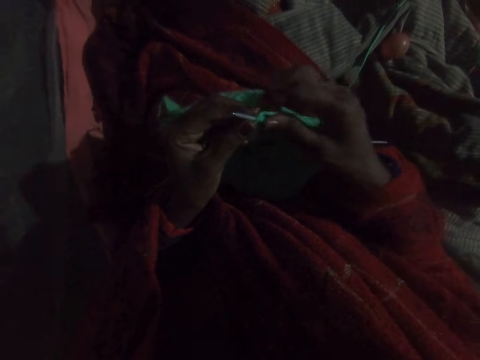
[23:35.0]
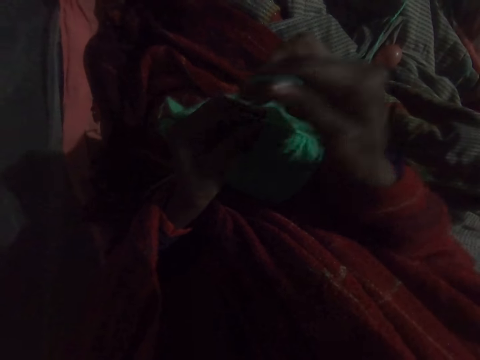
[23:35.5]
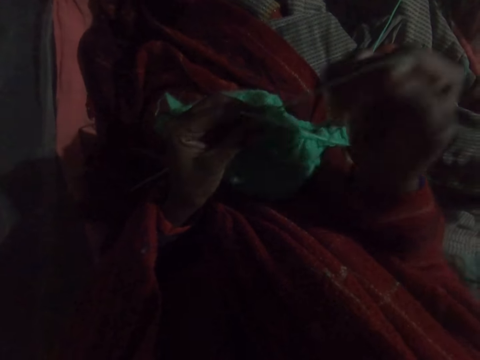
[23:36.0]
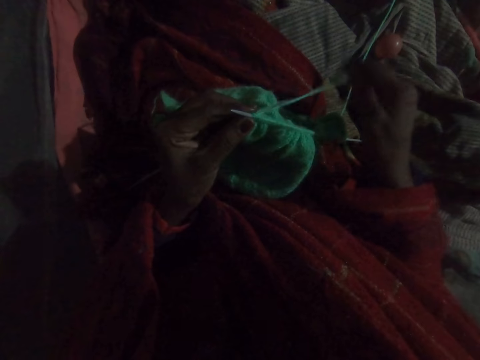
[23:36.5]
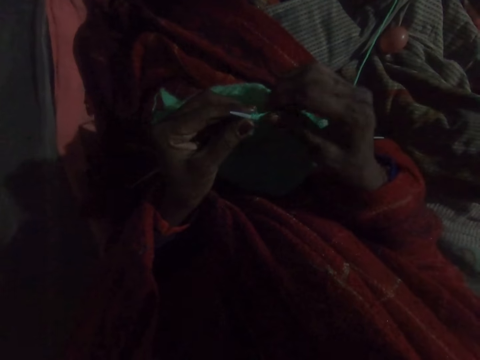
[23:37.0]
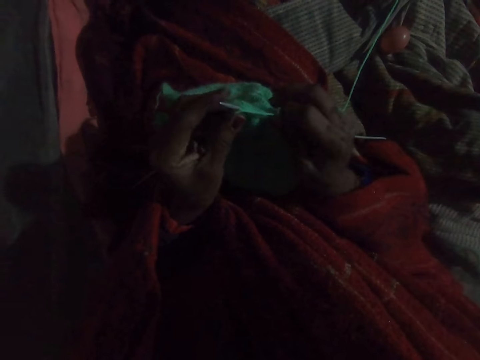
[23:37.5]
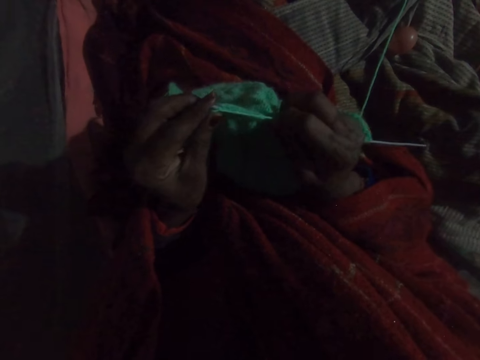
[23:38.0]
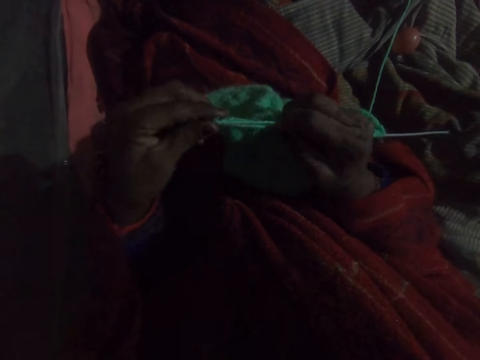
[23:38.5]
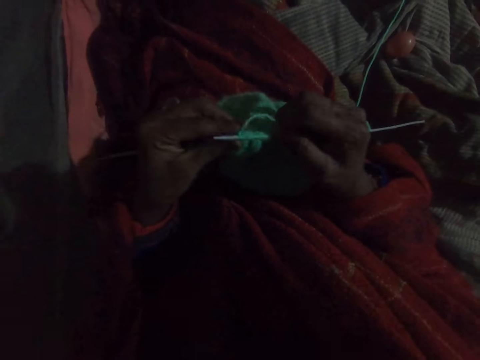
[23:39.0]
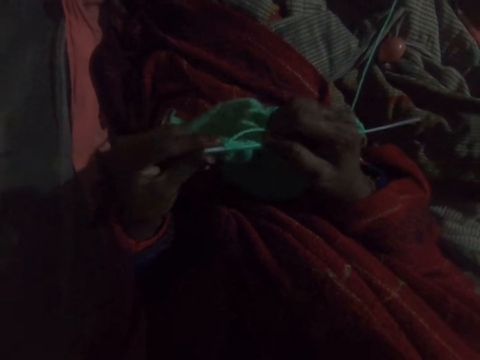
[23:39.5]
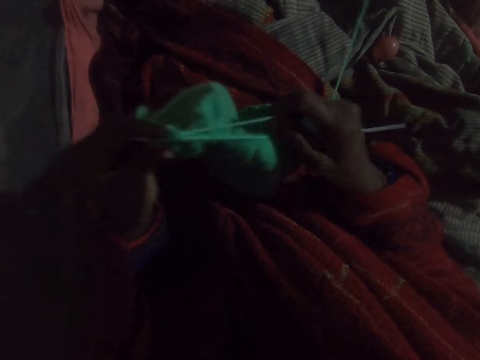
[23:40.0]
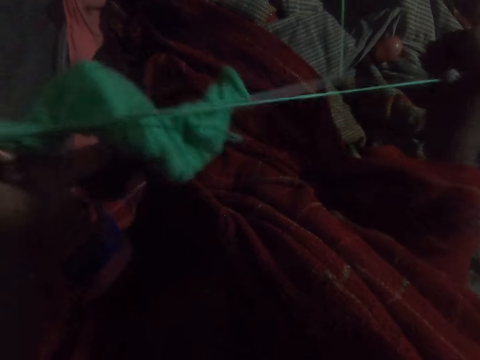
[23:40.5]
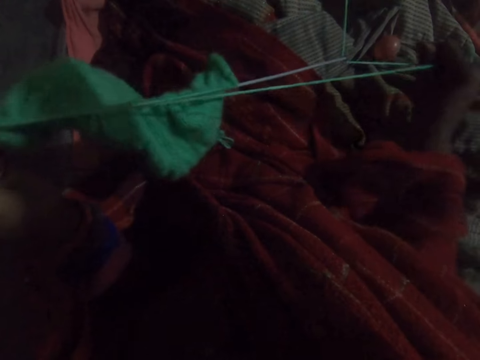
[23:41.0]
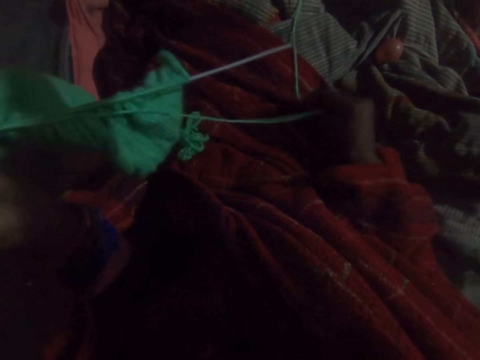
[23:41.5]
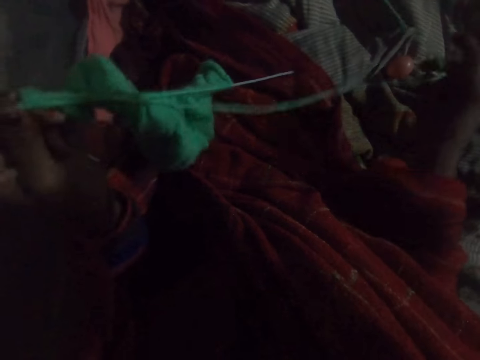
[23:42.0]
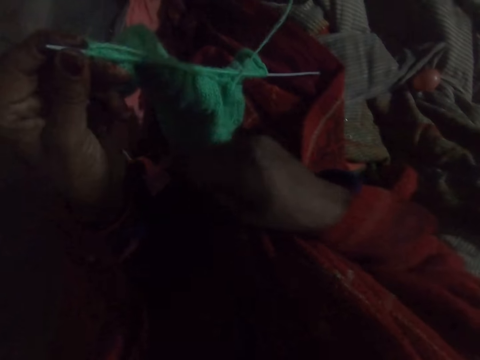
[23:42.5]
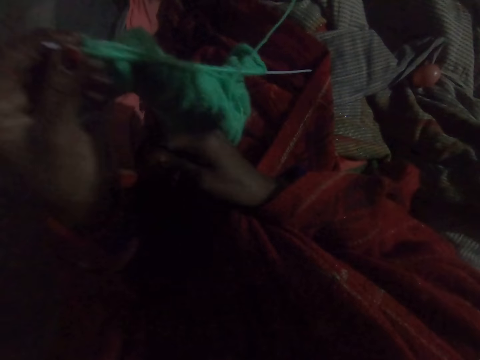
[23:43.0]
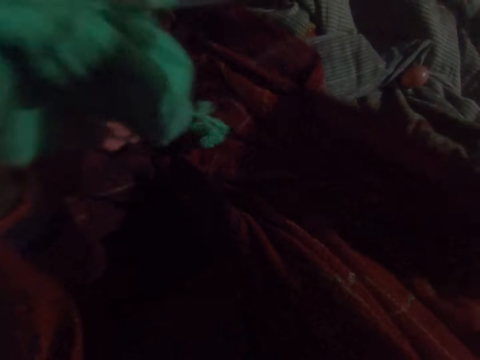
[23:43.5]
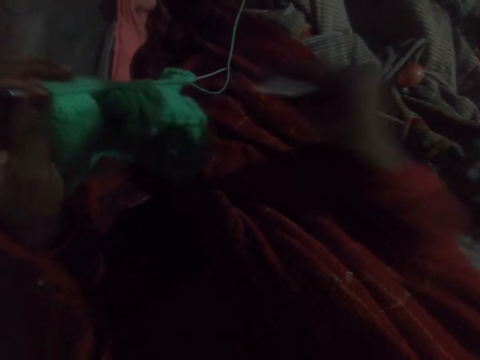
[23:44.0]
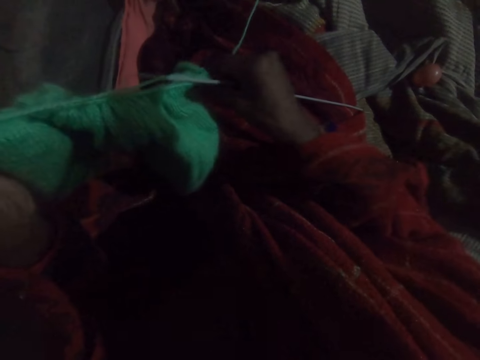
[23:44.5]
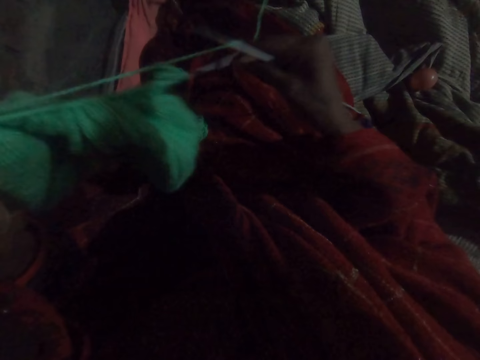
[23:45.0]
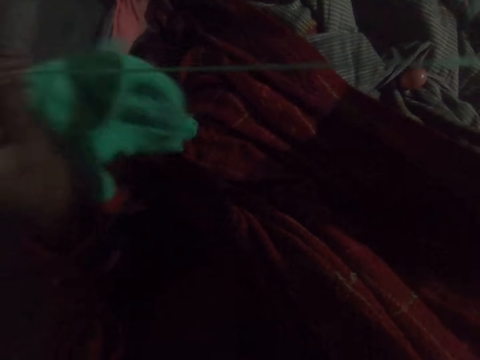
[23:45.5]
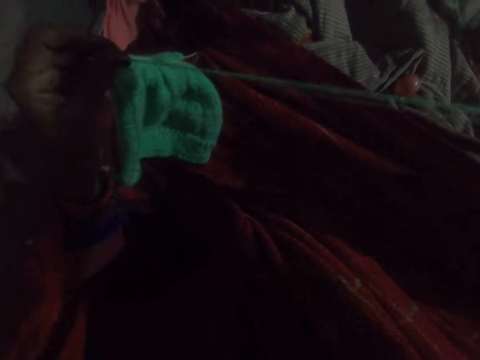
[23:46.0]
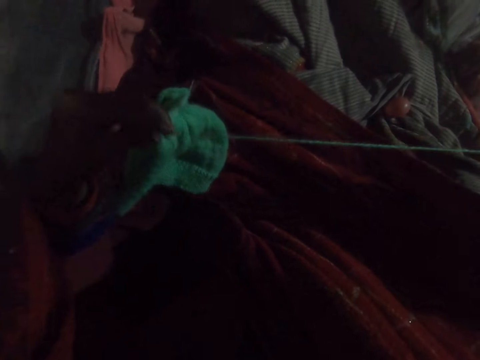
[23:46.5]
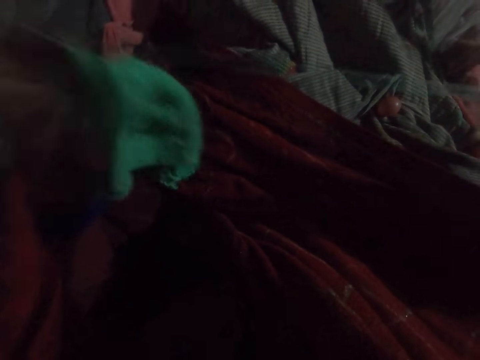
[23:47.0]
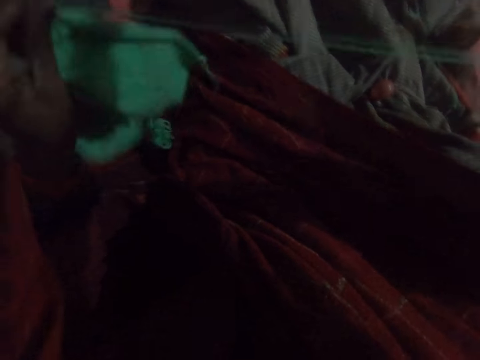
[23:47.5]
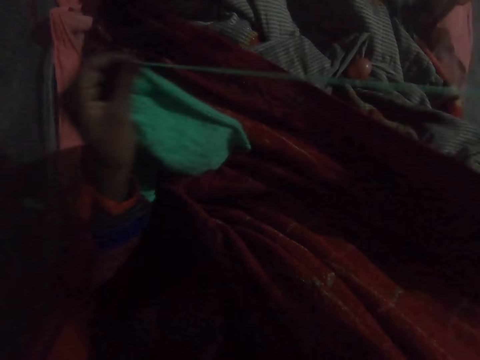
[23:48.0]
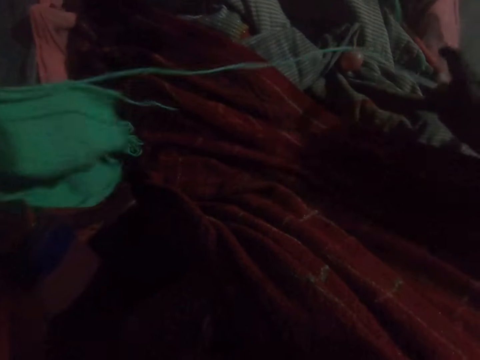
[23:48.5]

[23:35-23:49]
The camera wearer takes a round thread. They knit a woolen cloth. They straighten out the yarn. They remove one knitting pin from the fabric. They hold the knitting needle. They straighten out the yarn.

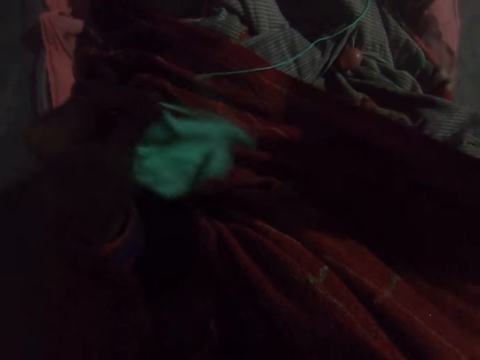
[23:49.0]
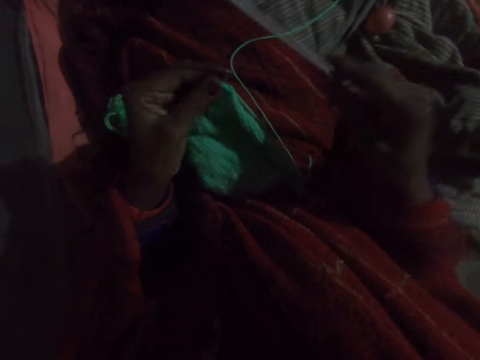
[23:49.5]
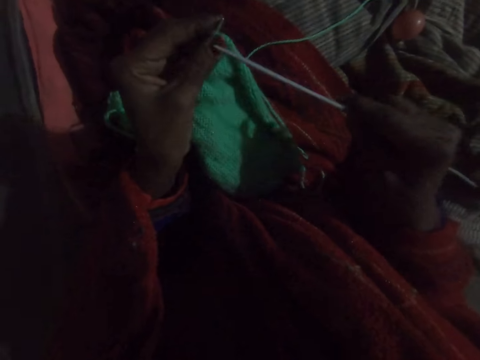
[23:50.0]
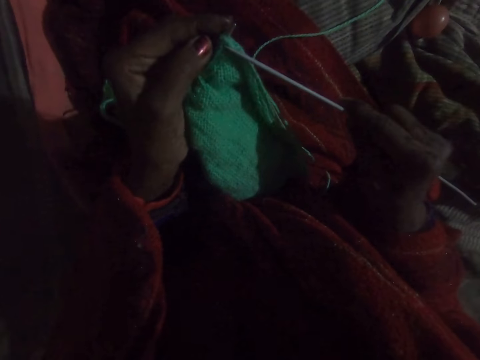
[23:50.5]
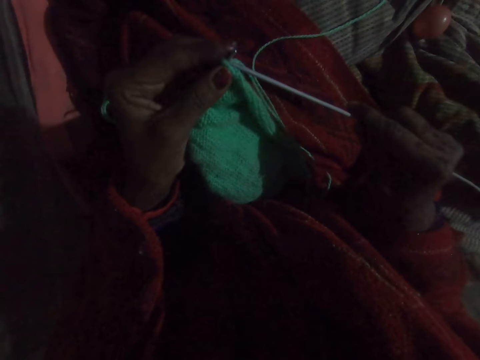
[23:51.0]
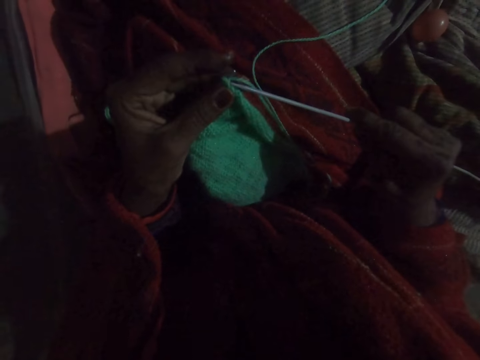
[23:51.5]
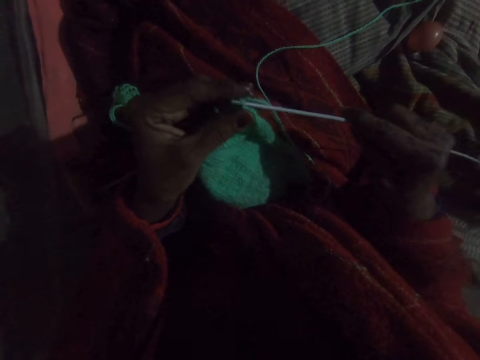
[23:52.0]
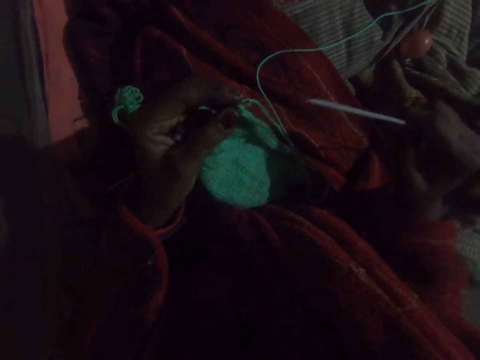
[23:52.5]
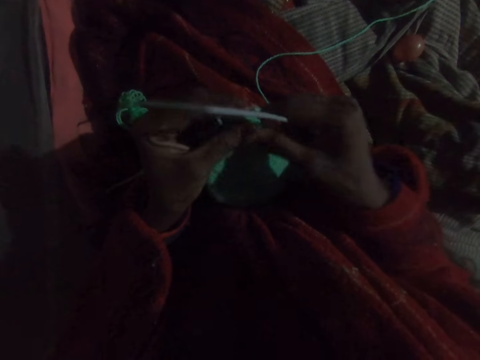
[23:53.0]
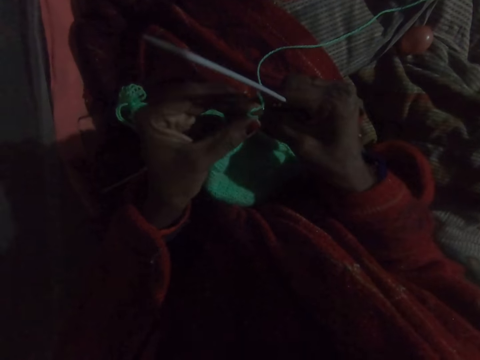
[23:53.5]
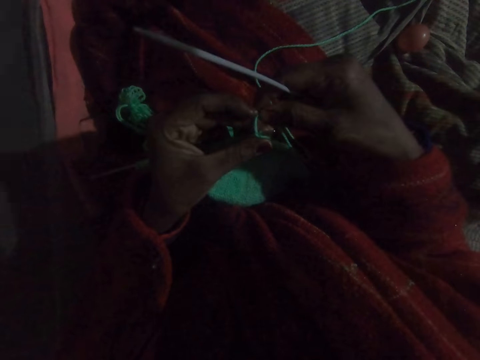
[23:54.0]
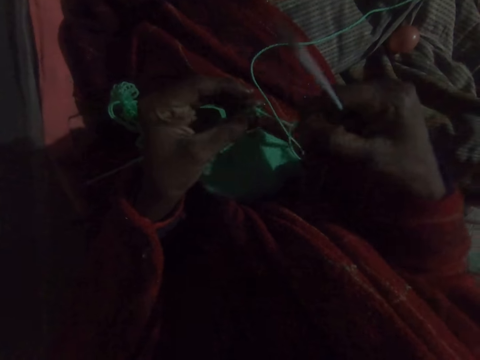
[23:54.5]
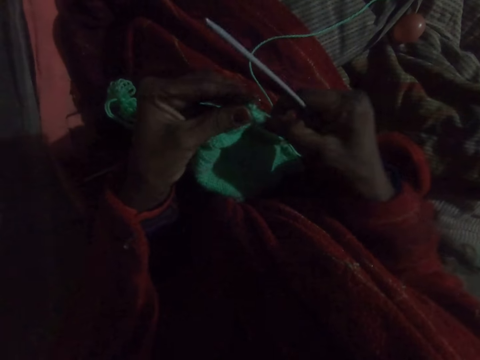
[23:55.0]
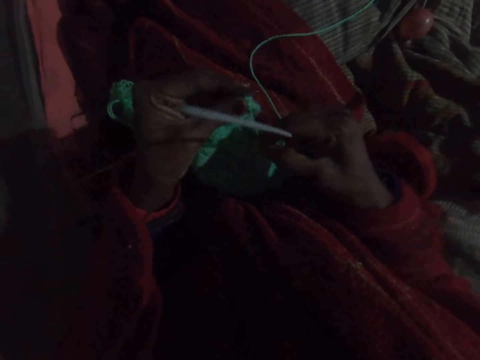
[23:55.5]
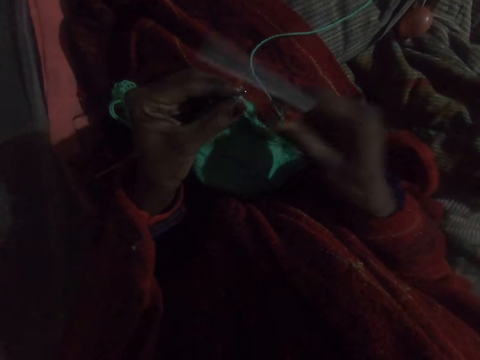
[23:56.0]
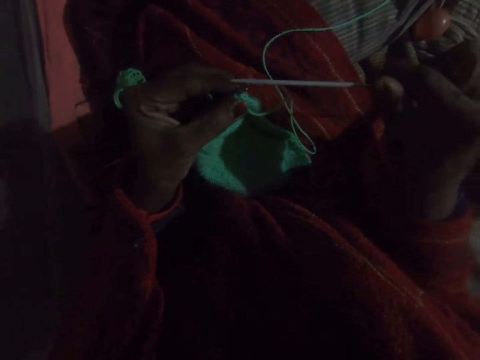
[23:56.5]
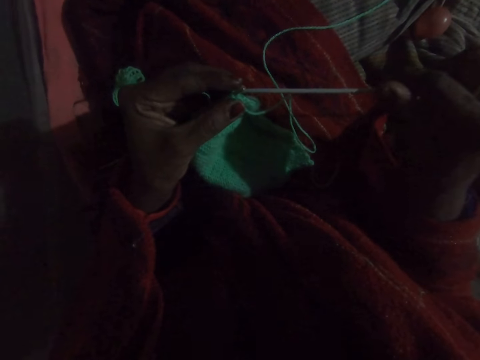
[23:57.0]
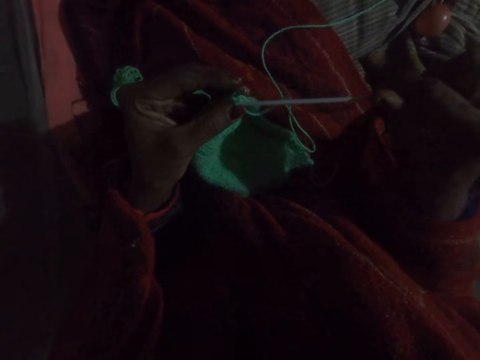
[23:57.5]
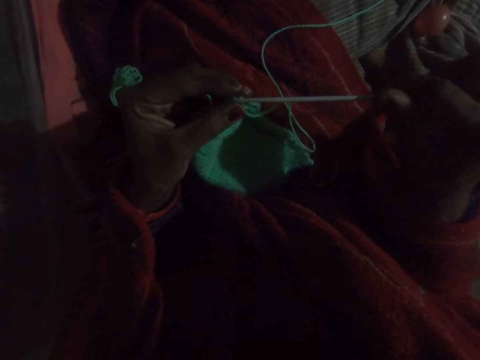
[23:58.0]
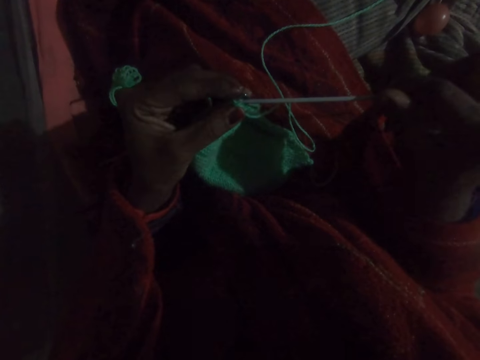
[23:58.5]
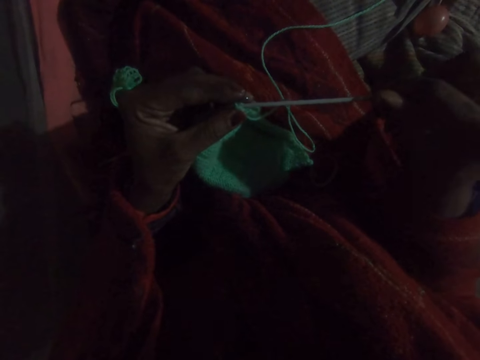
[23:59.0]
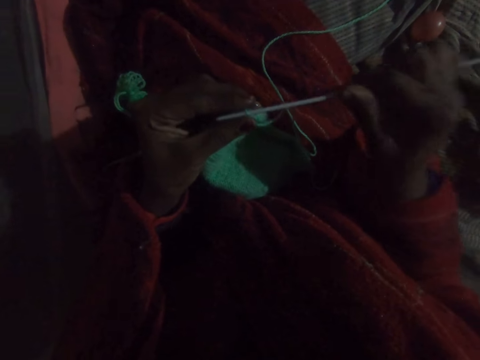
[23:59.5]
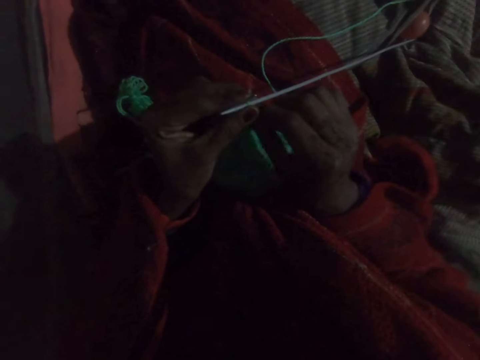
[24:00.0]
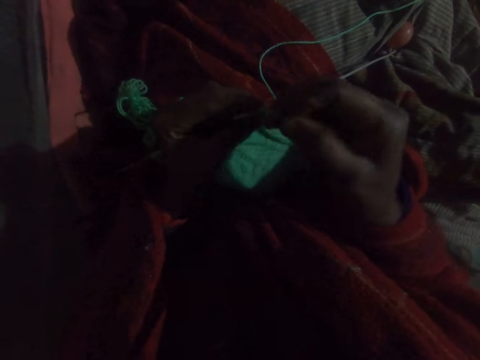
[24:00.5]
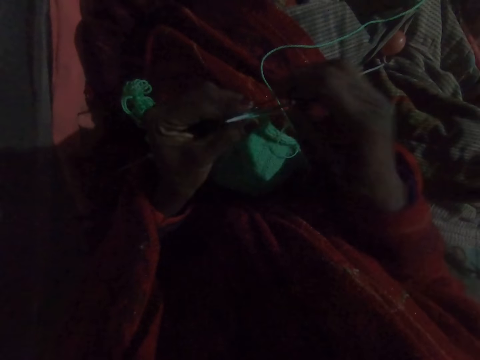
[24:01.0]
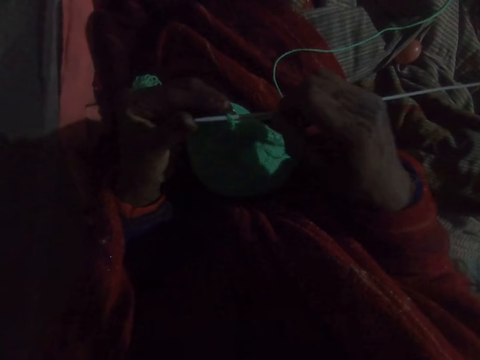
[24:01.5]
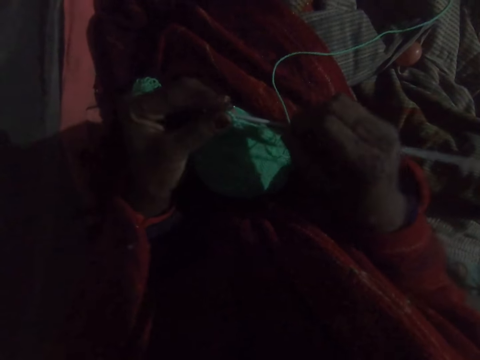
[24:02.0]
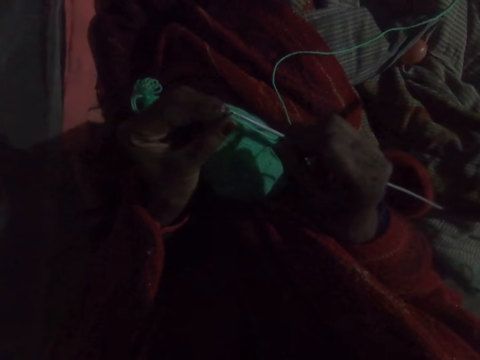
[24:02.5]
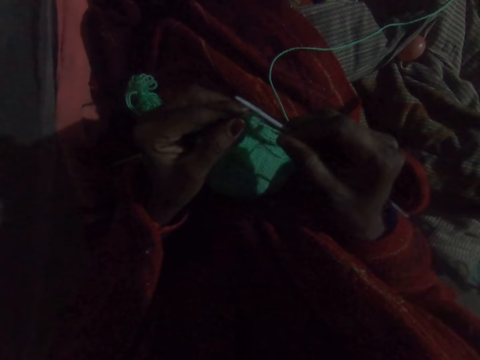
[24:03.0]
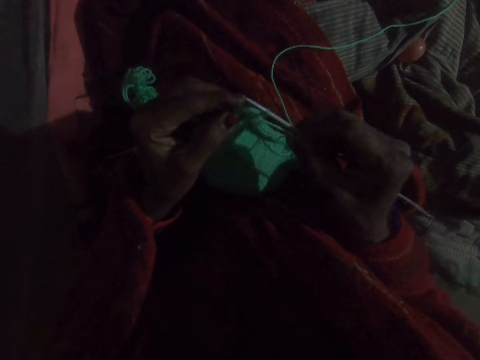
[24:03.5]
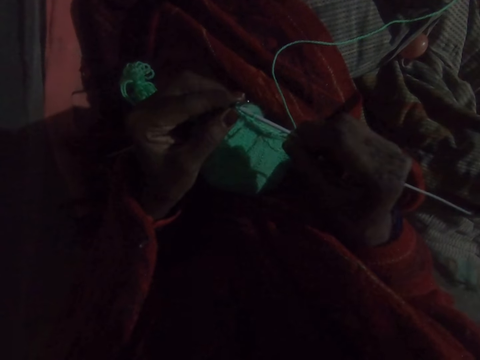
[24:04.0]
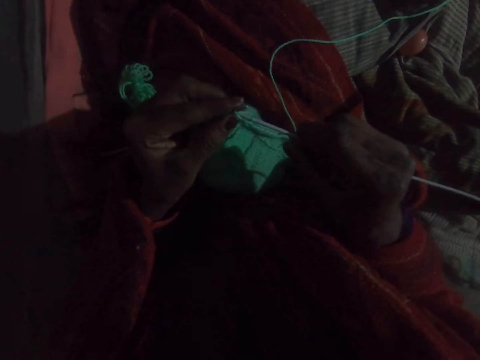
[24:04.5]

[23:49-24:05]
The camera wearer puts a knitting needle or knitting pin through the woolen cloth or fabric. They put the knitting needle through the woolen cloth. They knit the fabric with the knitting pin and yarn. They take a round thread.
